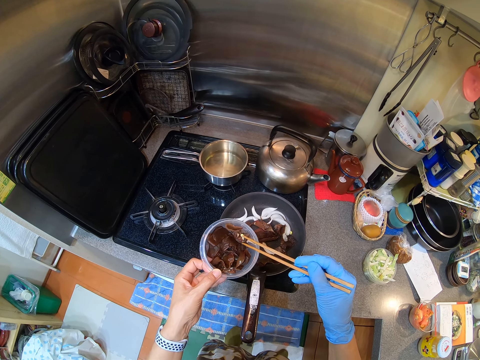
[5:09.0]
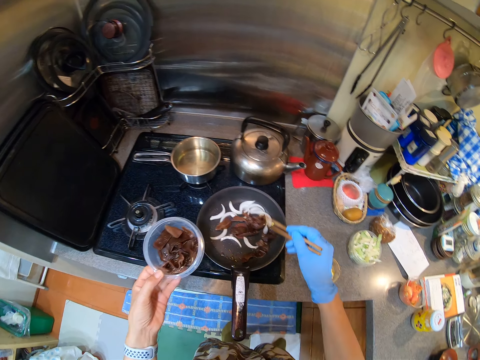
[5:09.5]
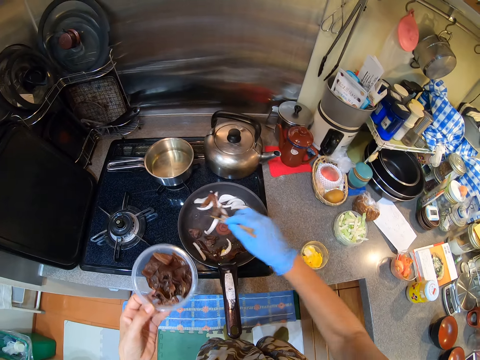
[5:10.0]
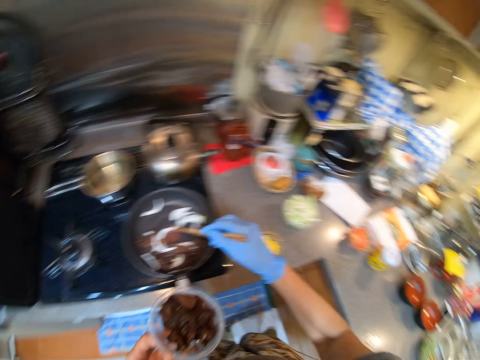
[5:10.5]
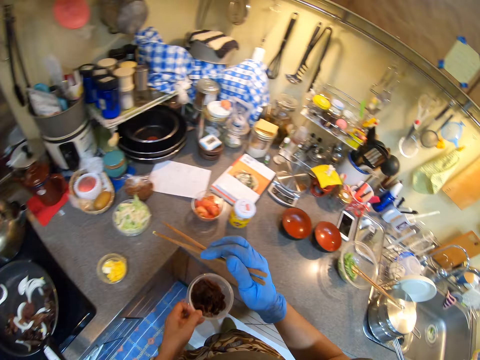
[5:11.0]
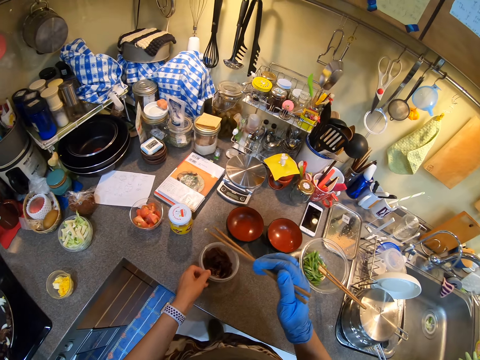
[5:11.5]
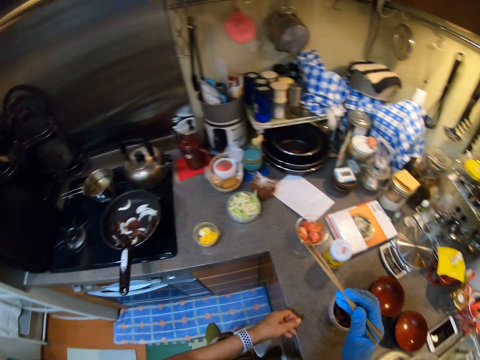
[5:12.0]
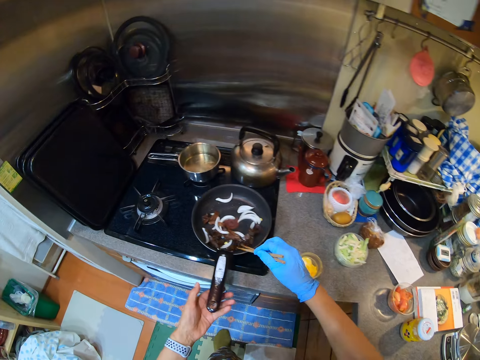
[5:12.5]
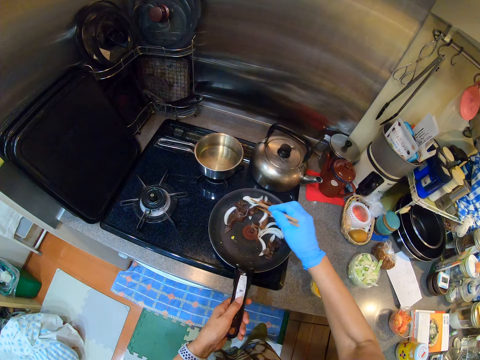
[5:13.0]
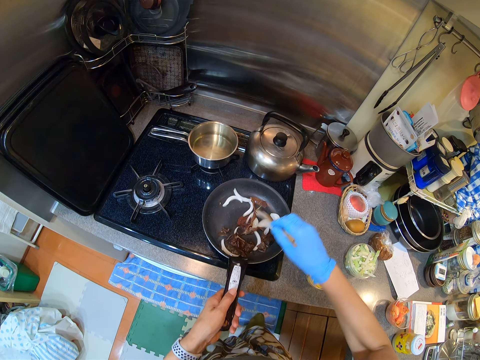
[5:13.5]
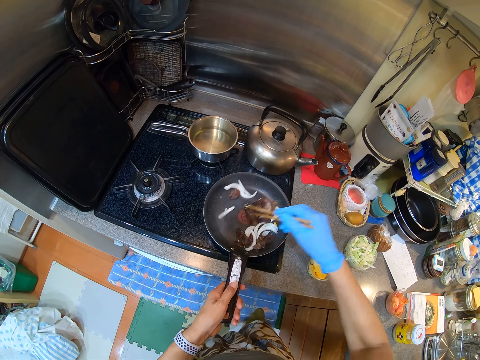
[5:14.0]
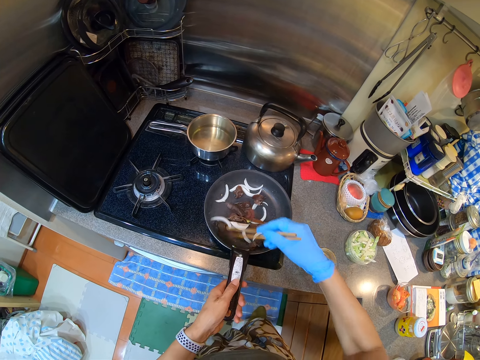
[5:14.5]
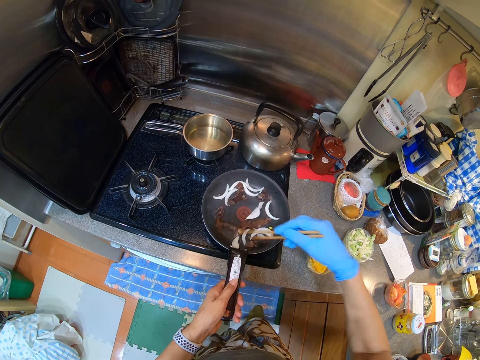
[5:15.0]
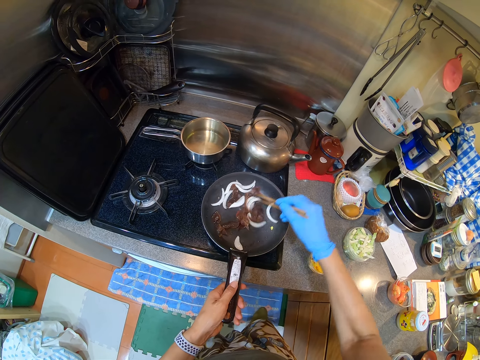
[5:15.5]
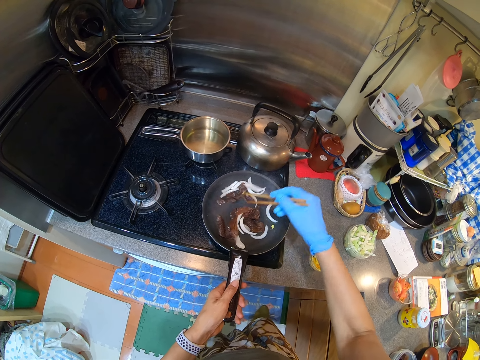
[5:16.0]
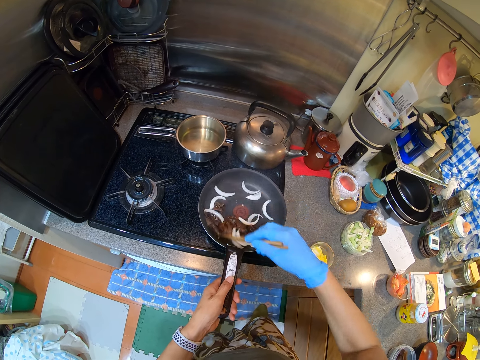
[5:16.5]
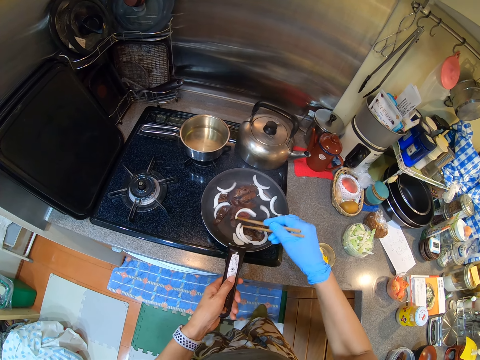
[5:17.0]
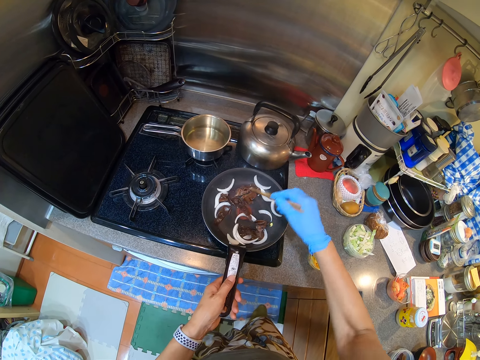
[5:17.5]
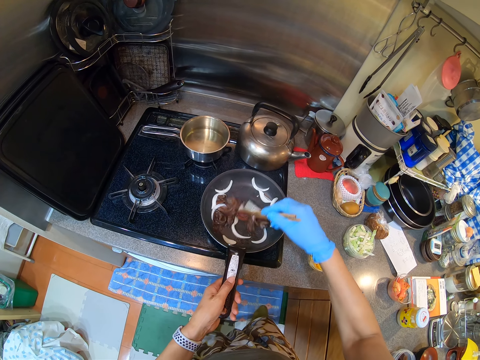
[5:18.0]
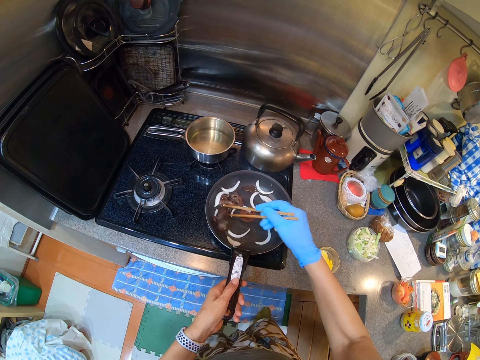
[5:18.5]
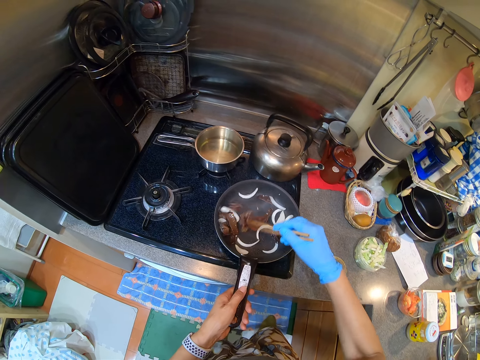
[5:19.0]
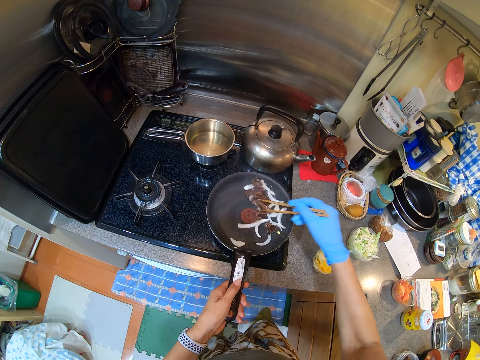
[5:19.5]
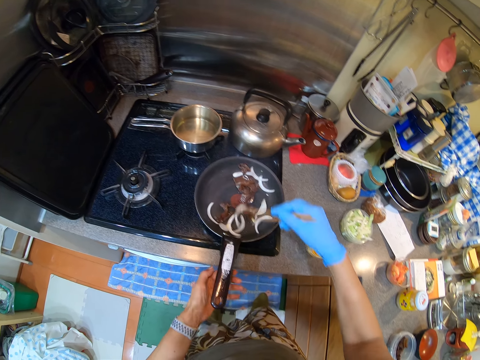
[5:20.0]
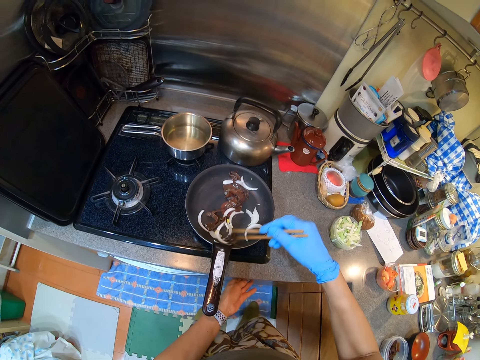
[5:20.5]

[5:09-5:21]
The camera wearer stirs the food. They fry the meat. They put the tin on the counter top. They hold a pan. They fry the meat. They stir the food.

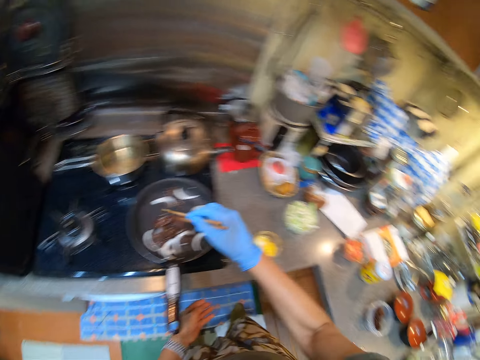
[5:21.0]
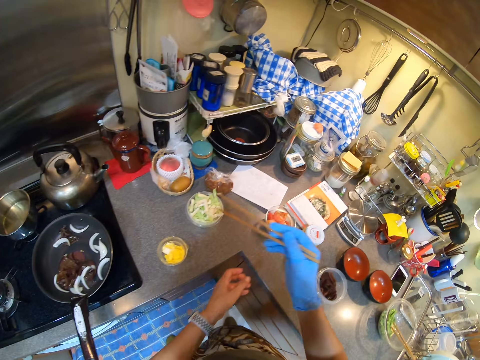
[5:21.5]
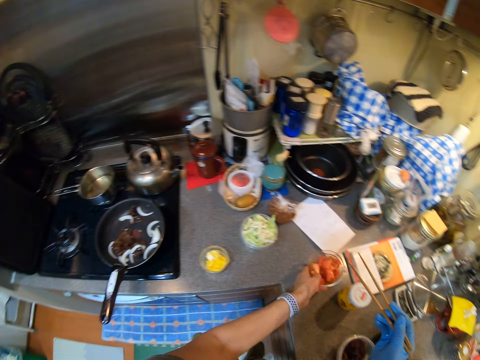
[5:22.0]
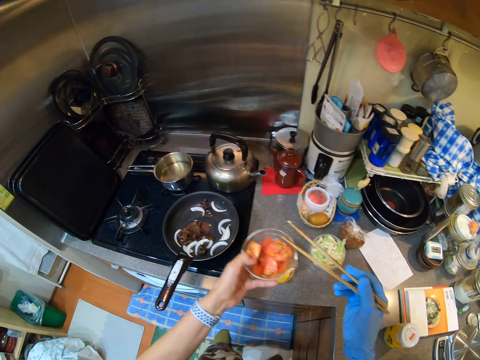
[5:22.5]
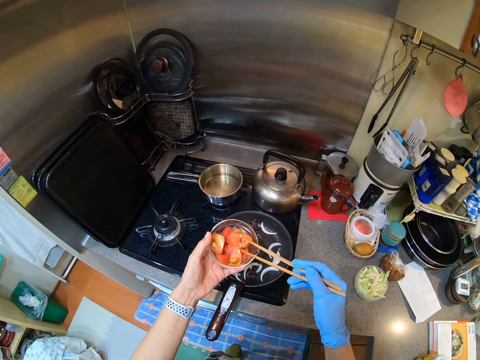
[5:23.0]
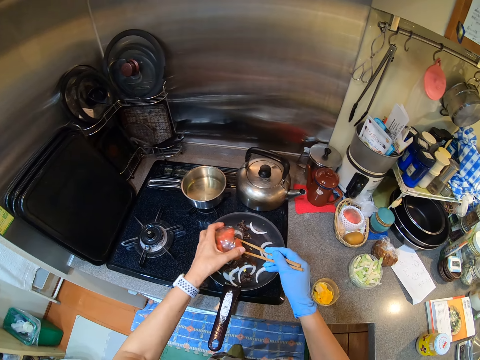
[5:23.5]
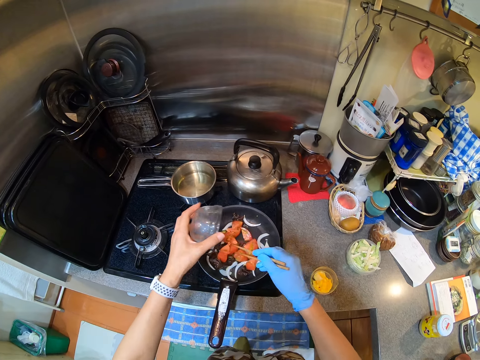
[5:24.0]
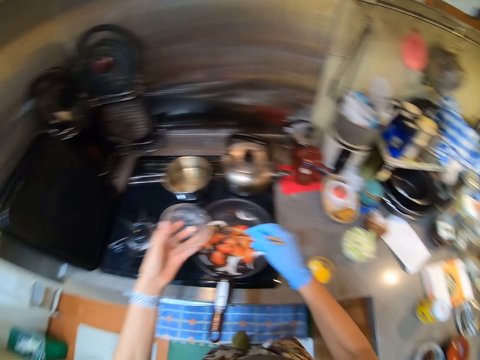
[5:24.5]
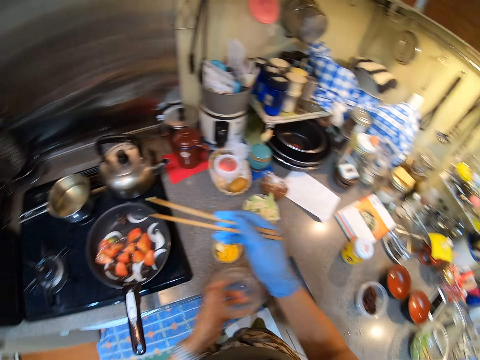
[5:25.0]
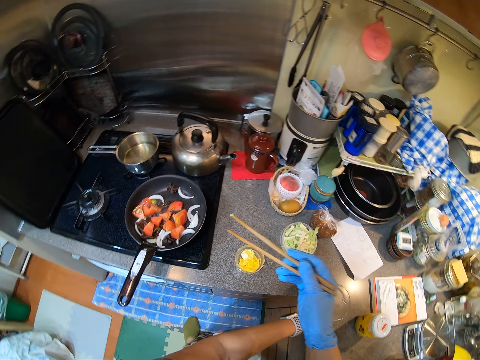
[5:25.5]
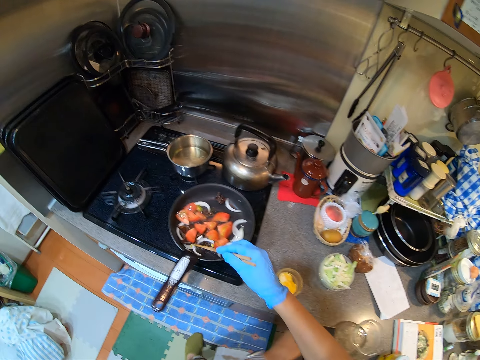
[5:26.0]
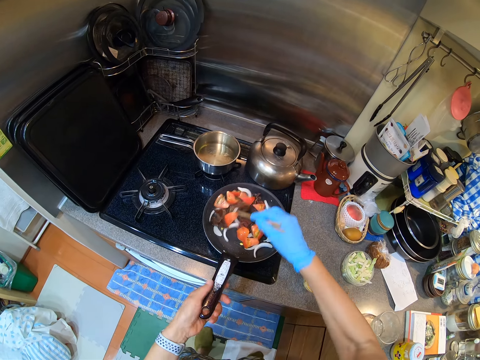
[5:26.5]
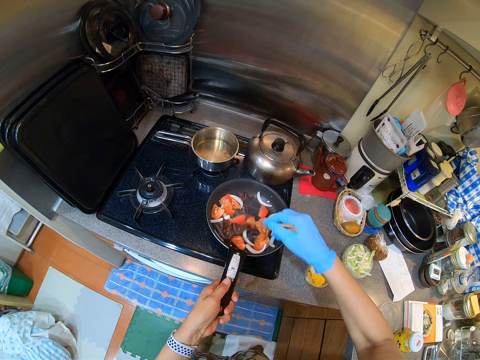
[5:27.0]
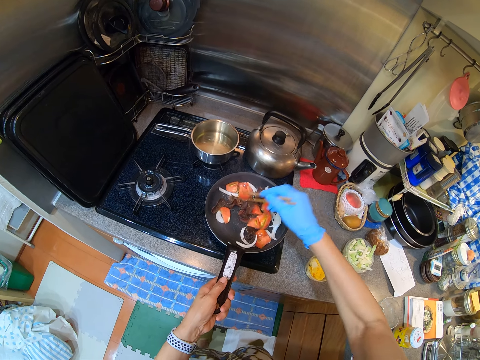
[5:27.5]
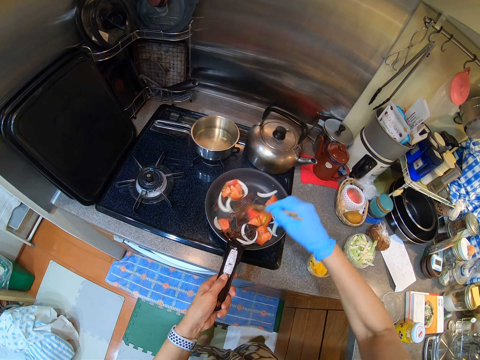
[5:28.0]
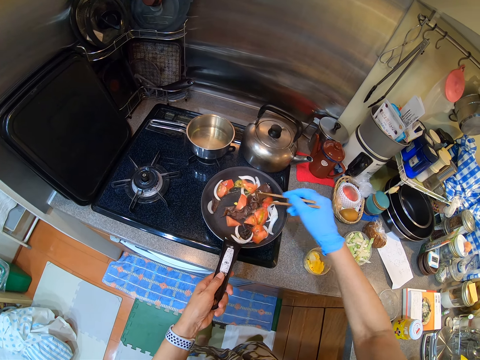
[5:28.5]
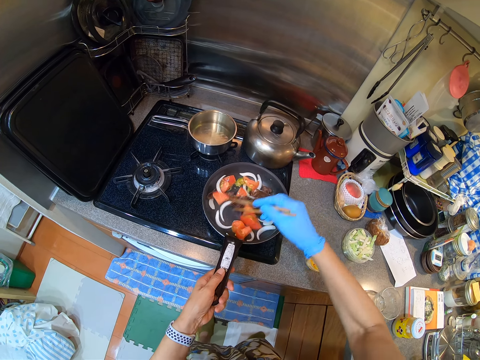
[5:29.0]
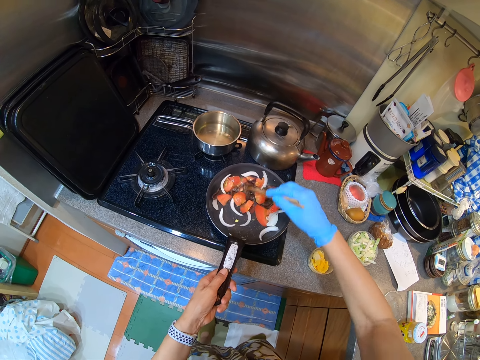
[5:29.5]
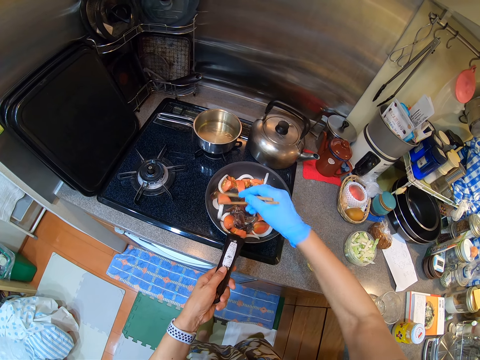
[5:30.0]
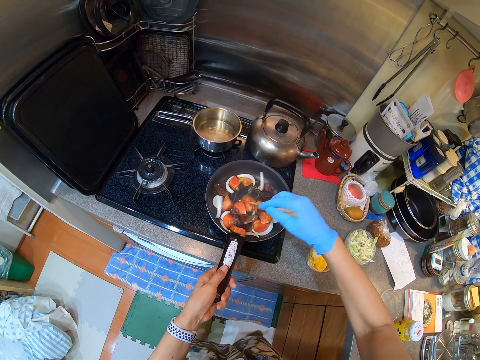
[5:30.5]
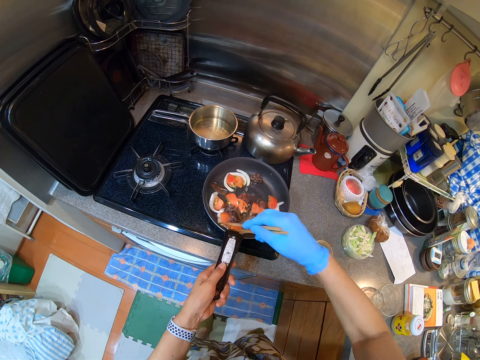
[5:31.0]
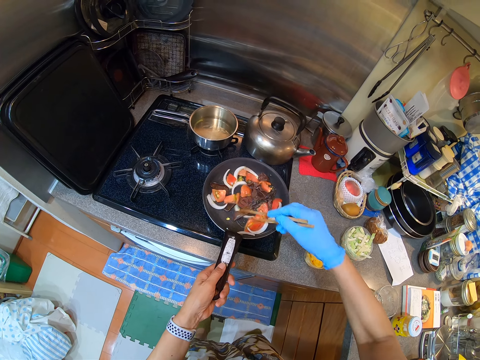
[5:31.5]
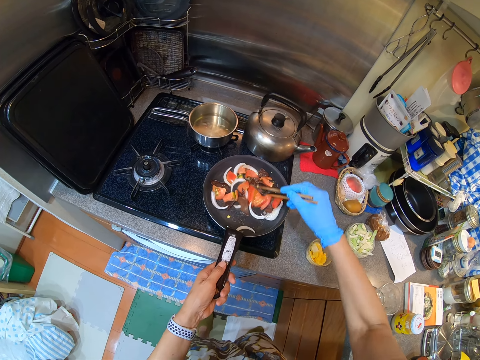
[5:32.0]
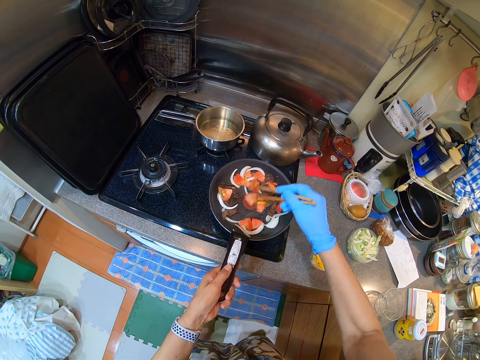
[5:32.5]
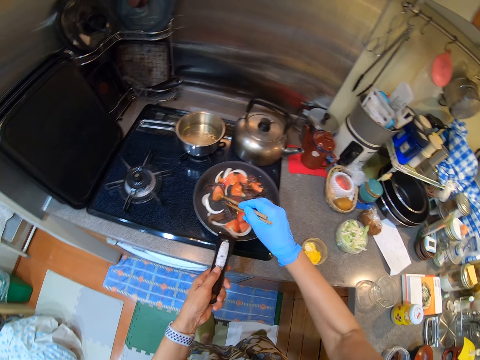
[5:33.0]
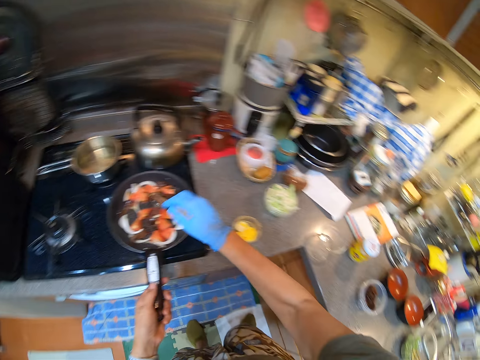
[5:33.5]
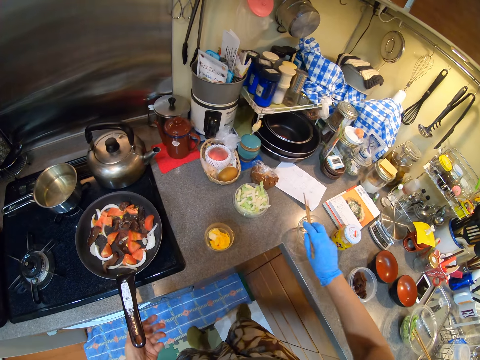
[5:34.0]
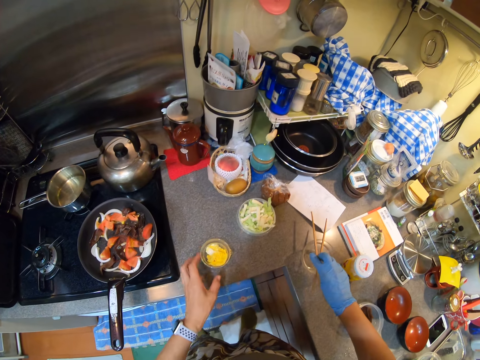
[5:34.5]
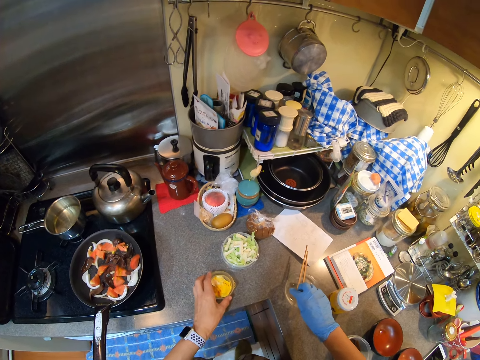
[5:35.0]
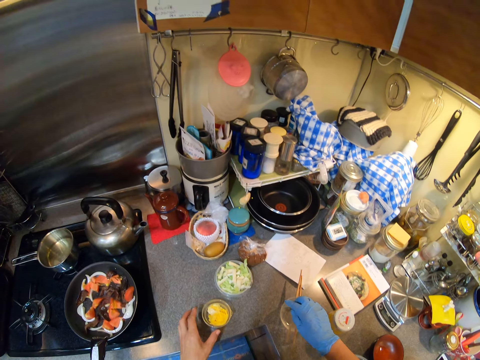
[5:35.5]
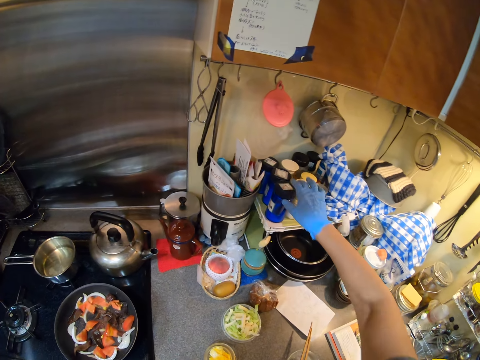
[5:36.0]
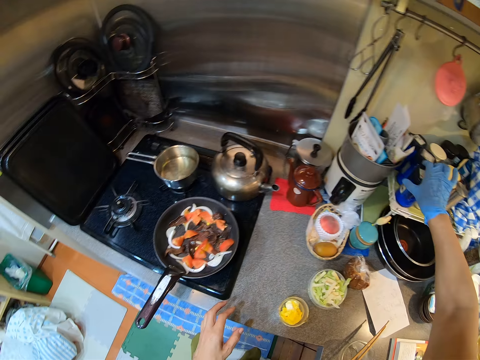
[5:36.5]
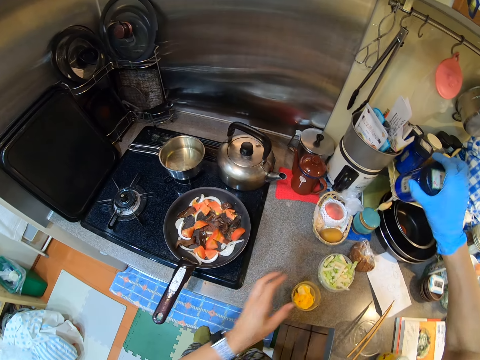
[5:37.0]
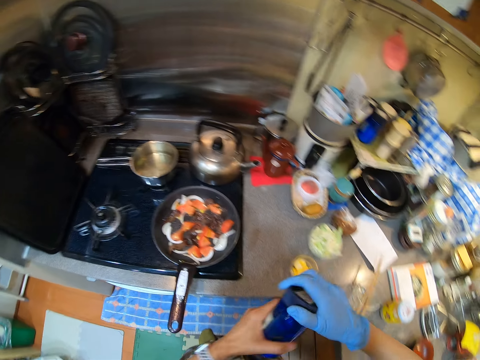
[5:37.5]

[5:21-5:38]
The camera wearer touches the cooker. They carry a container. They pick tomatoes. They pour the tomatoes in the cooking pan. They fry the meat. They put the container on the counter top. They fry the meat and hold a pan. They stir the food. They fry the meat. They move a lid. They place chopsticks on the container. They pick up a can.
